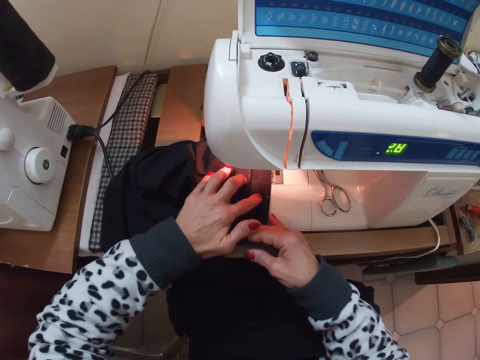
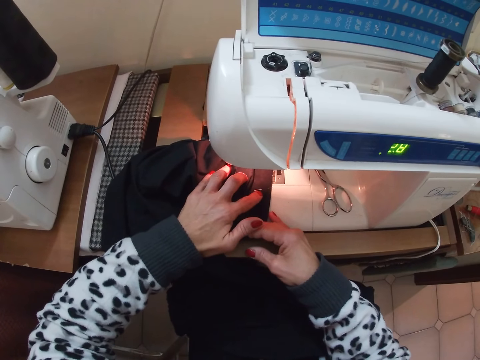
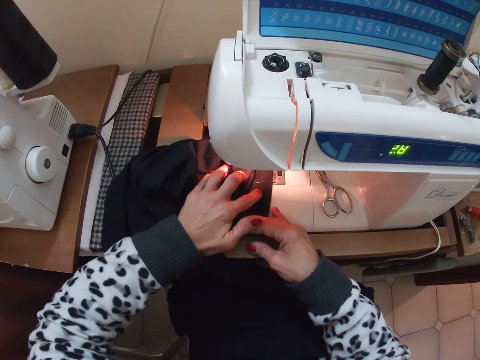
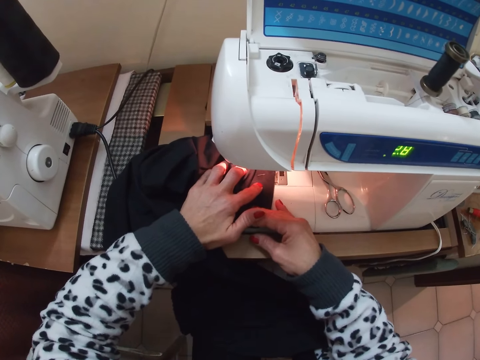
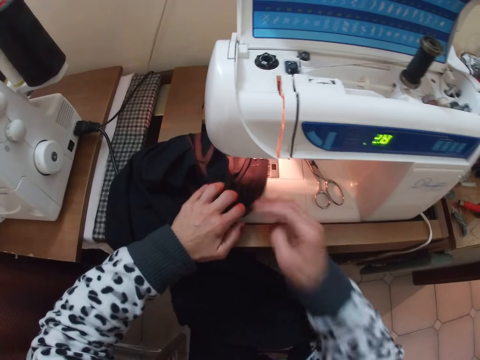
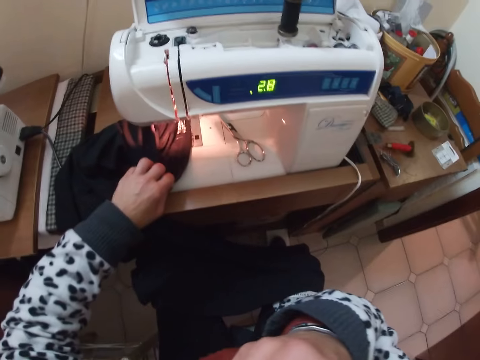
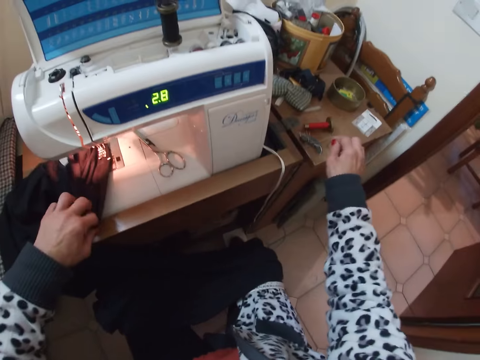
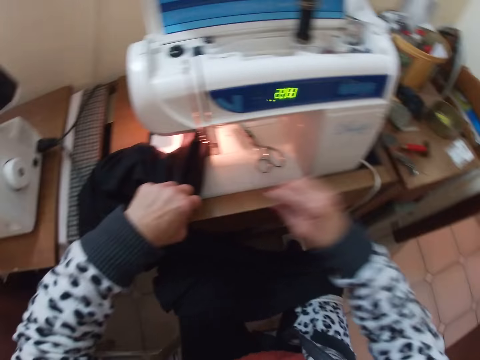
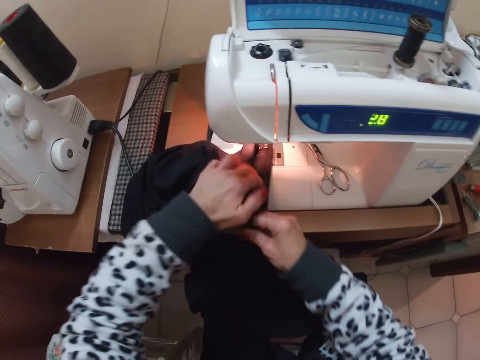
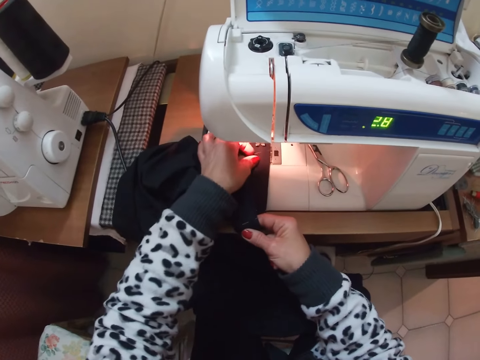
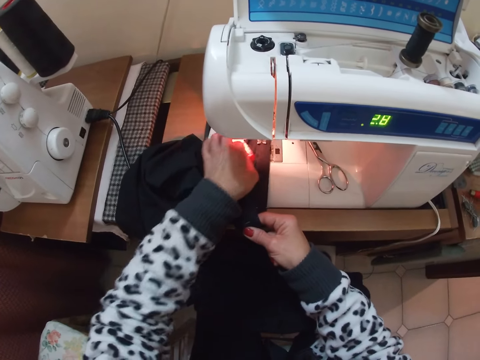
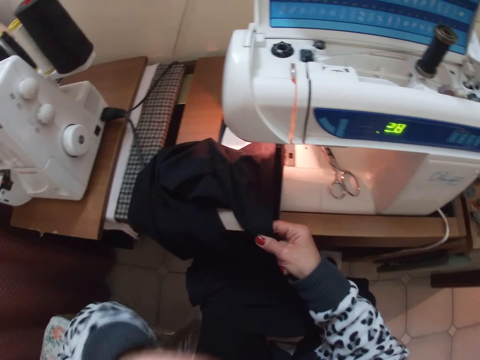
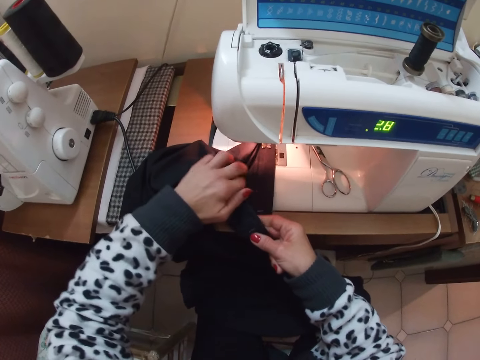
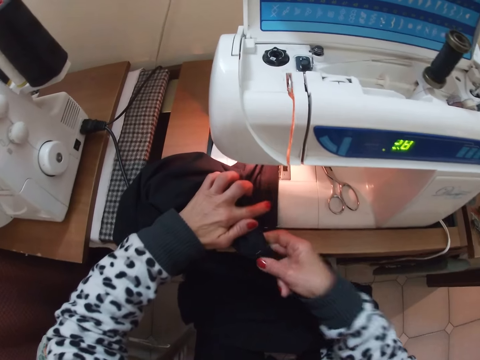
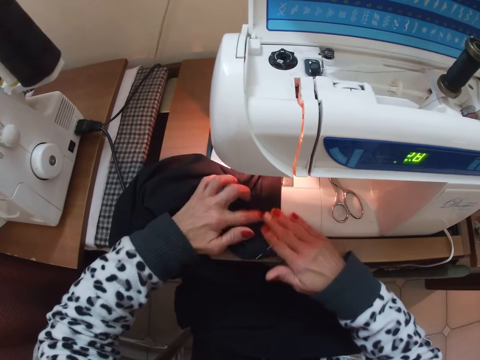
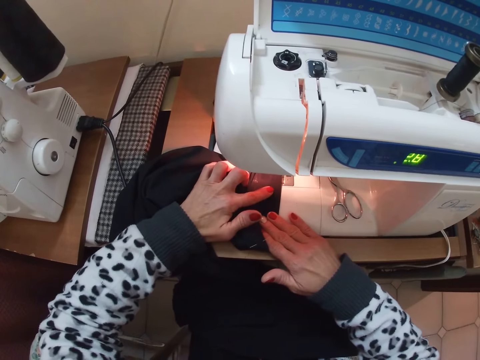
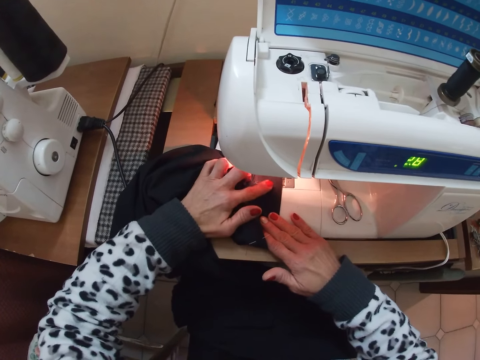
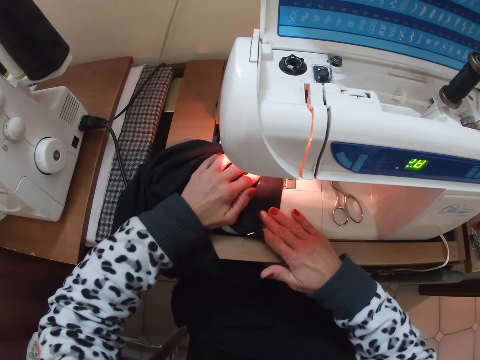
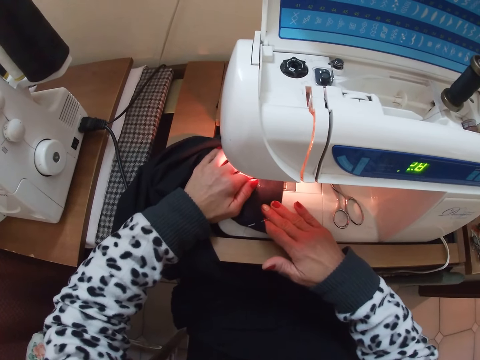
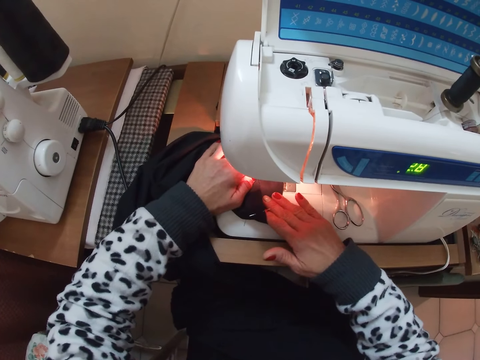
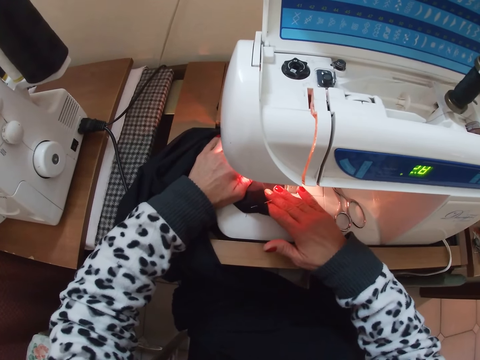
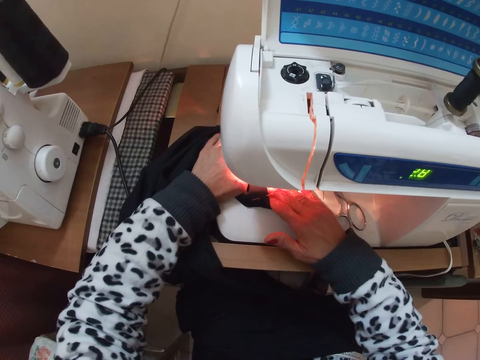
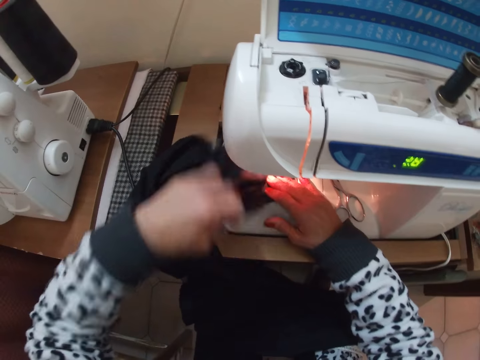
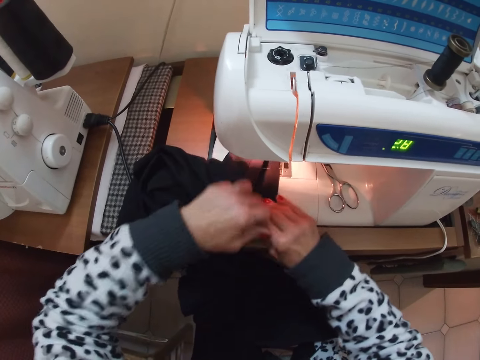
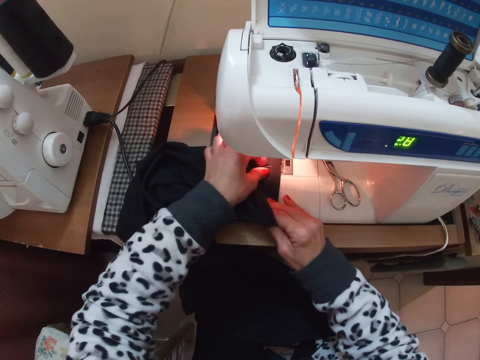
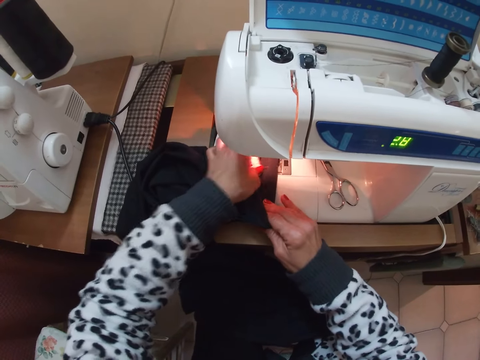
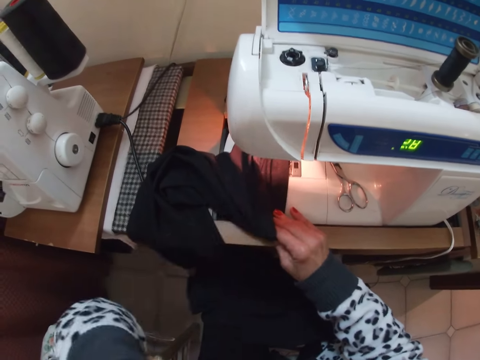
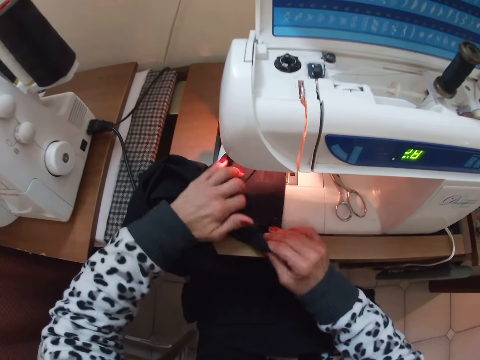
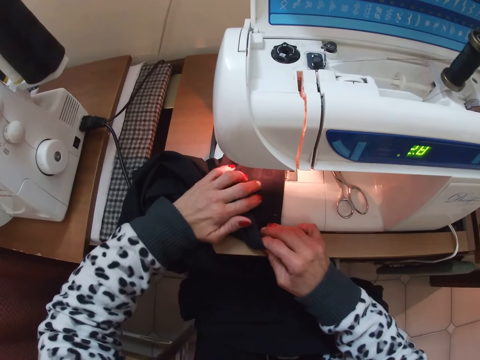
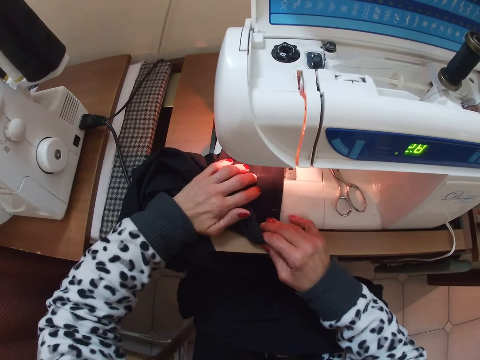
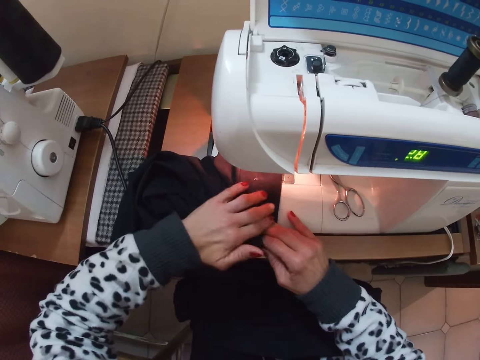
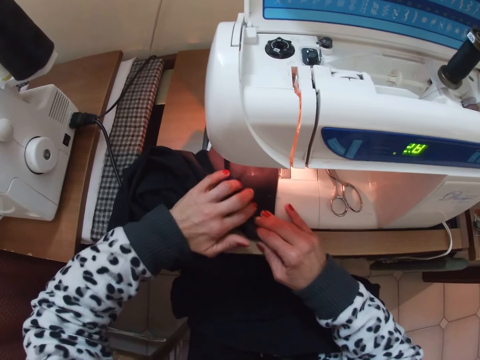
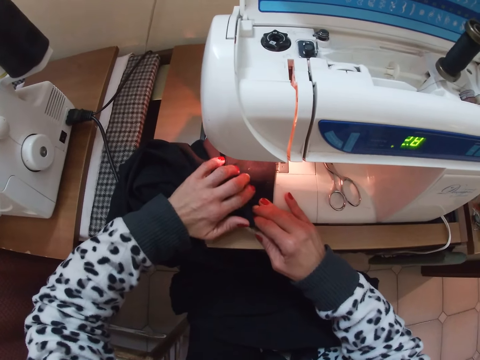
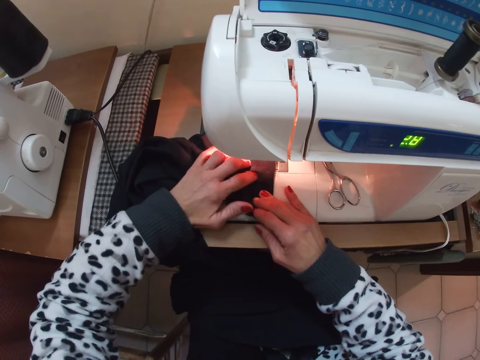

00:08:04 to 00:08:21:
The camera wearer removes a pin from her mouth with her right hand. She drops the pin on the right end of the table with her right hand. She adjusts the cloth on the sewing machine. She removes a pin from the cloth with her left hand and puts the pin in her mouth with her left hand. She adjusts the cloth on the sewing machine and continues sewing the cloth with the sewing machine. She adjusts the cloth on the sewing machine. She removes a pin from the cloth with her left hand and puts the pin in her mouth with her left hand. She adjusts the cloth on the sewing machine and continues sewing the cloth with the sewing machine.

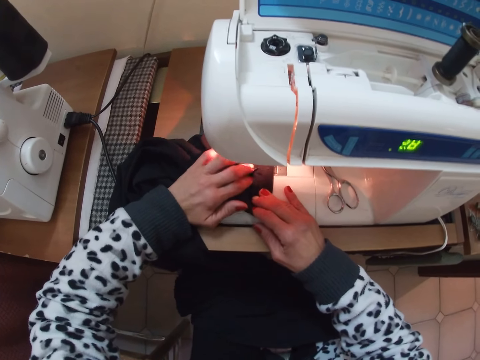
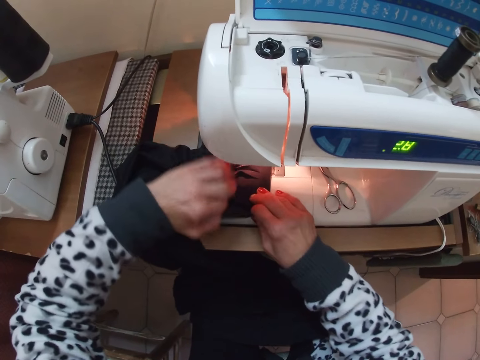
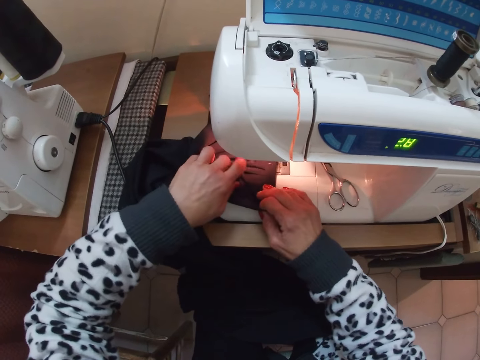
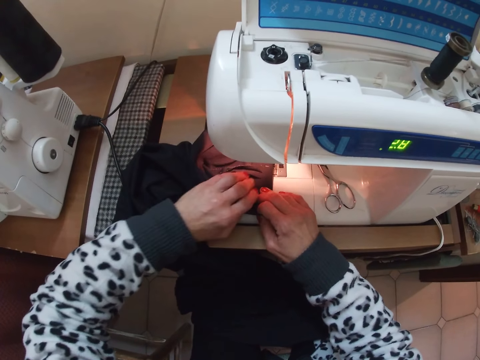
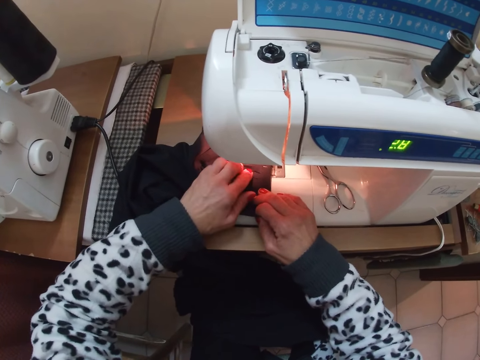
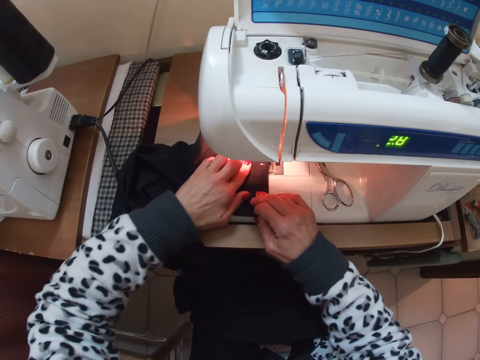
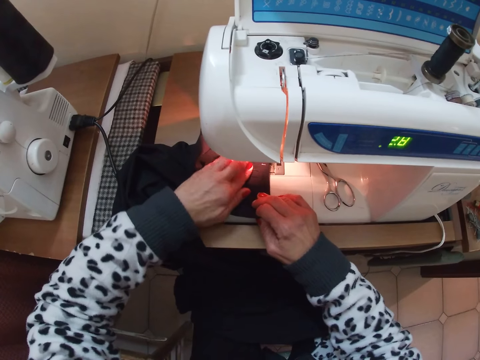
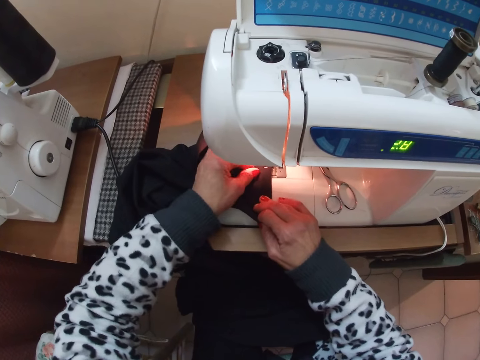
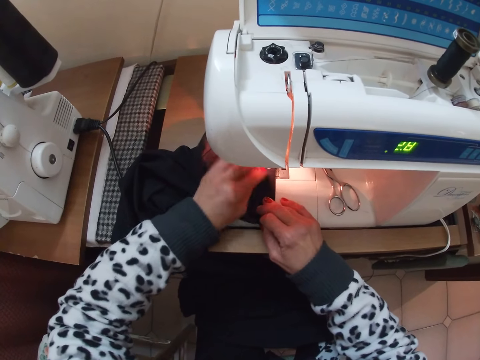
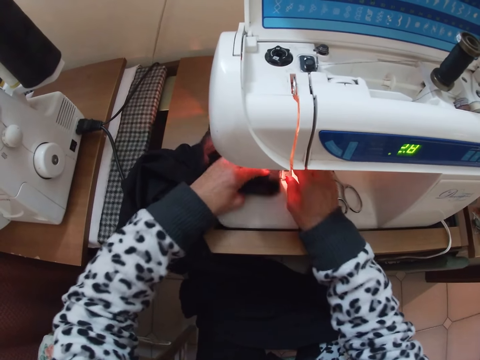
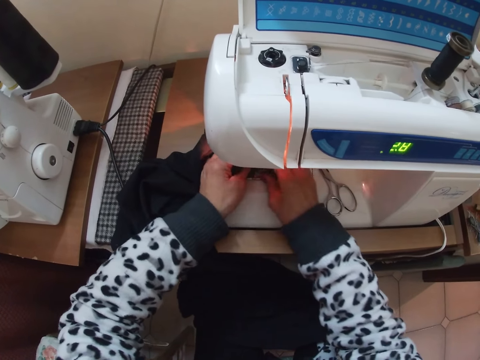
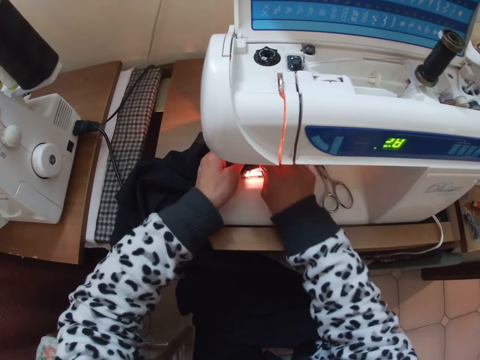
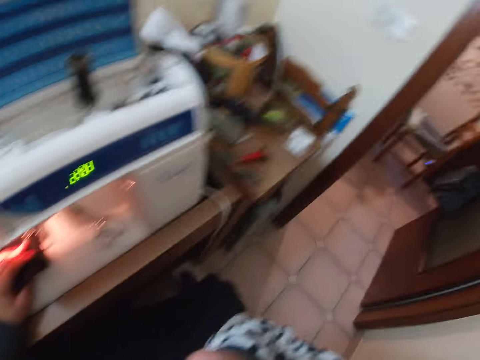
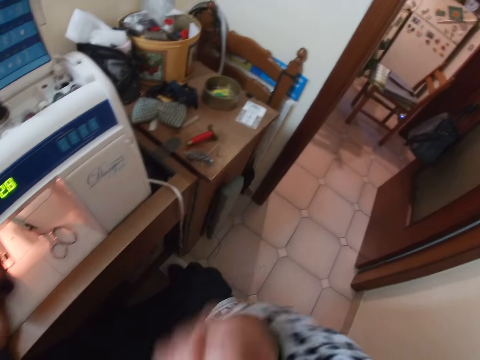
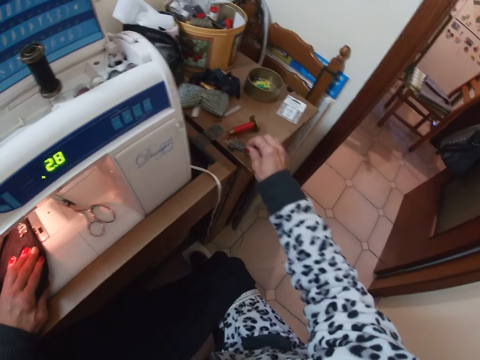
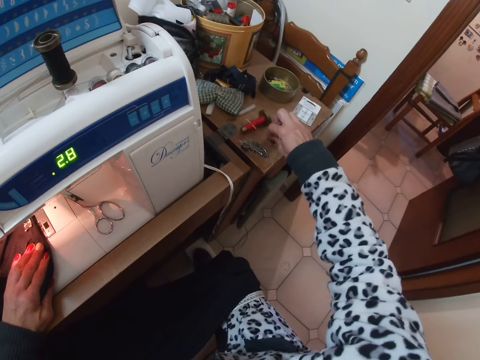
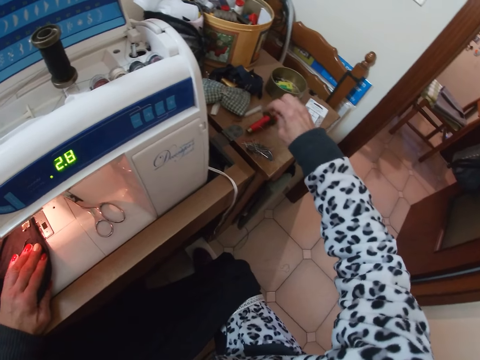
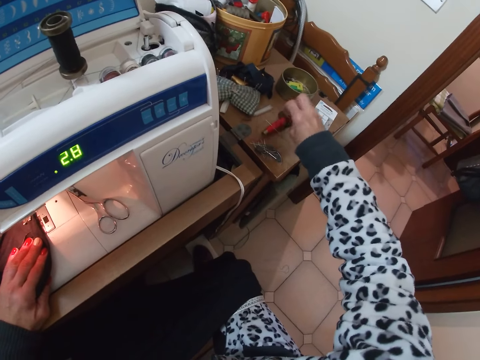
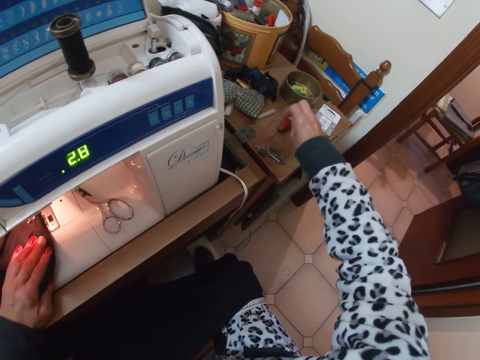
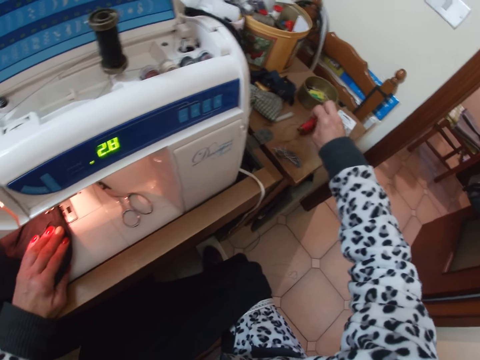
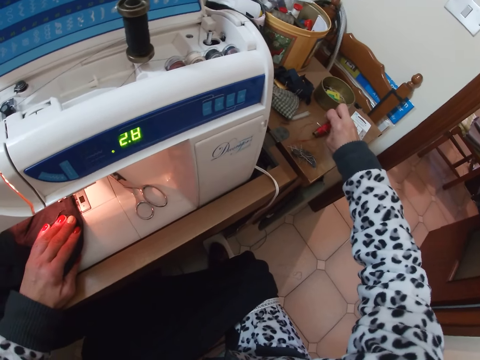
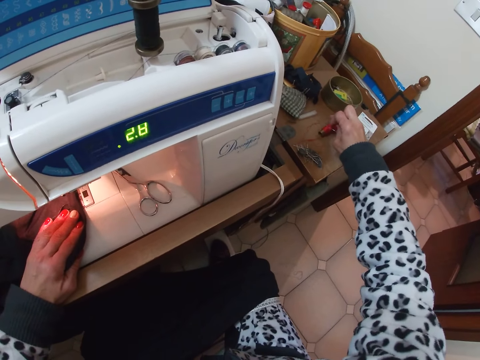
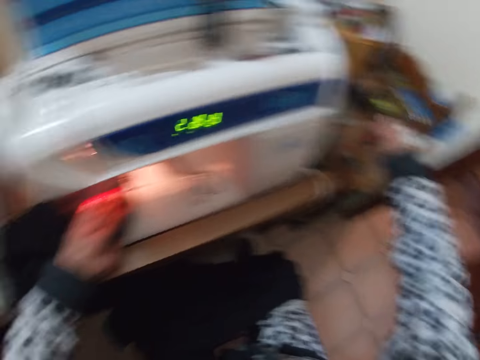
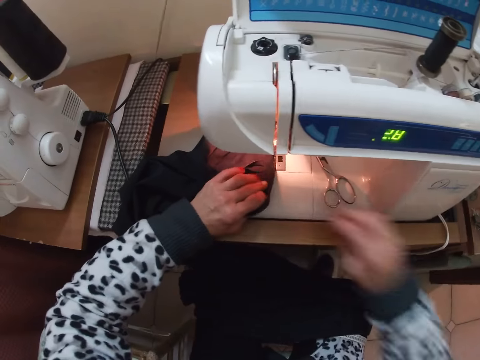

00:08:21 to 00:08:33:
The camera wearer adjusts the cloth on the sewing machine. She removes a small pin from the trouser. She removes the pin from her mouth with her right hand. She drops the pin on the right end of the table with her right hand.
